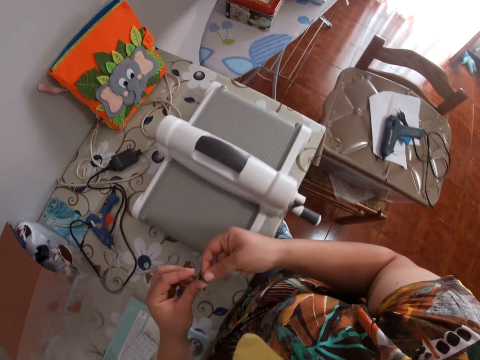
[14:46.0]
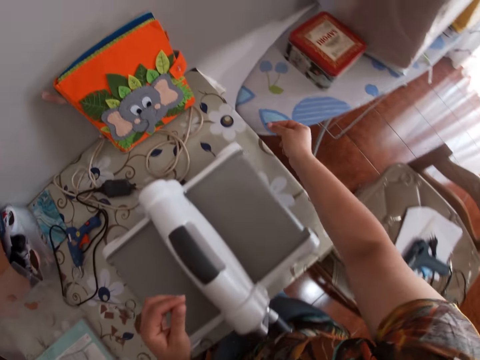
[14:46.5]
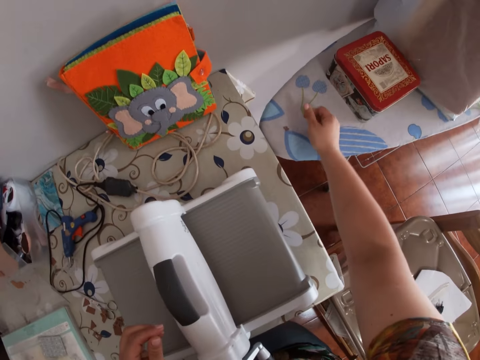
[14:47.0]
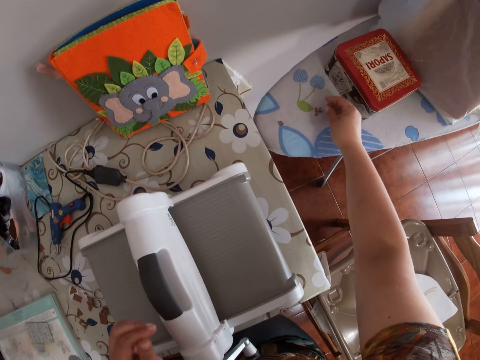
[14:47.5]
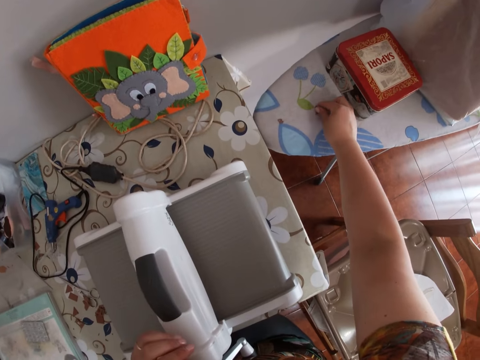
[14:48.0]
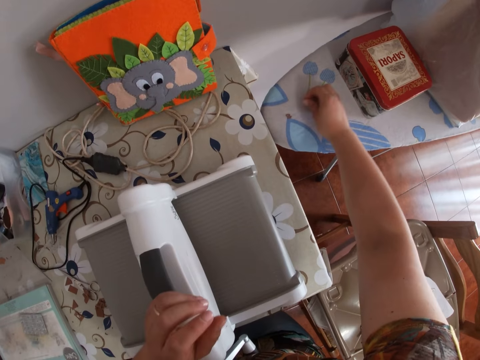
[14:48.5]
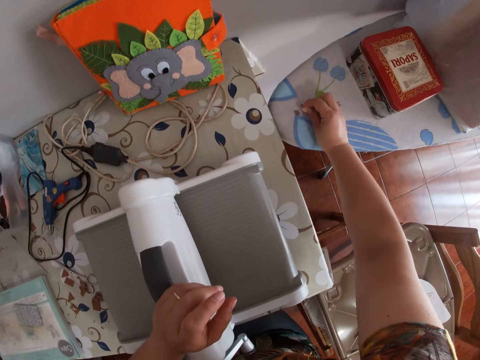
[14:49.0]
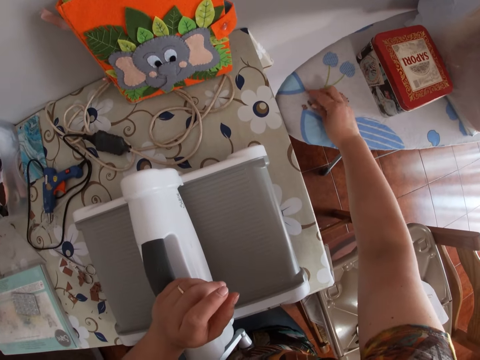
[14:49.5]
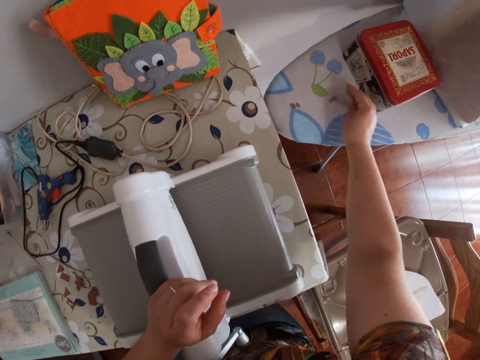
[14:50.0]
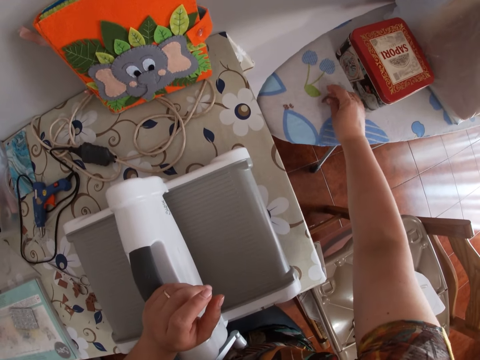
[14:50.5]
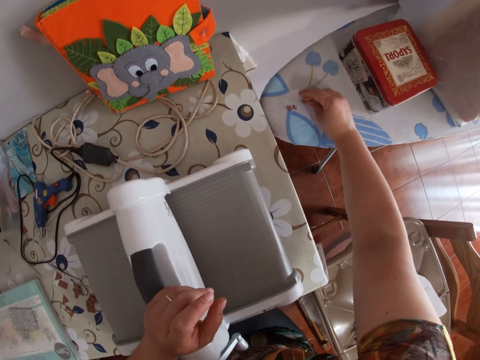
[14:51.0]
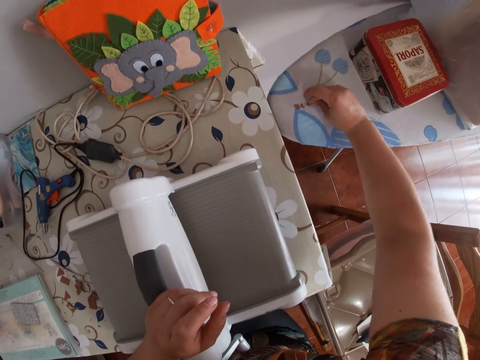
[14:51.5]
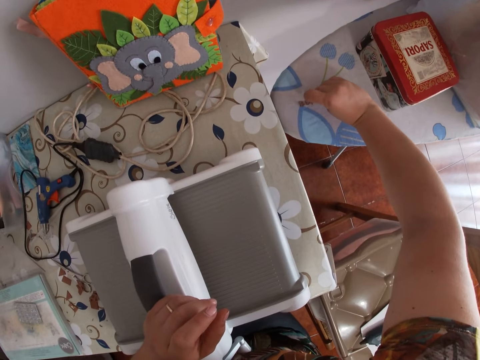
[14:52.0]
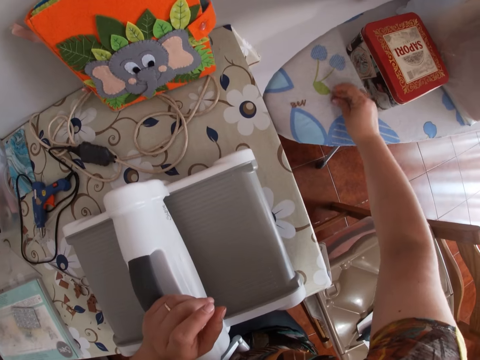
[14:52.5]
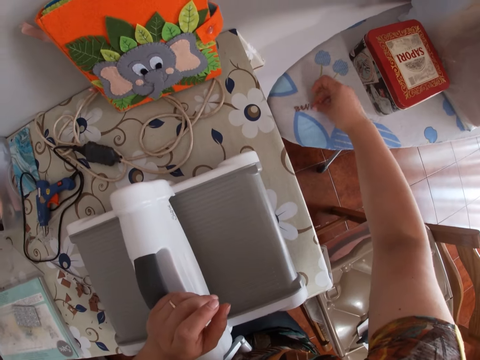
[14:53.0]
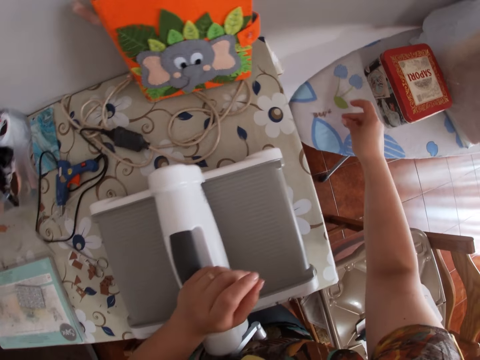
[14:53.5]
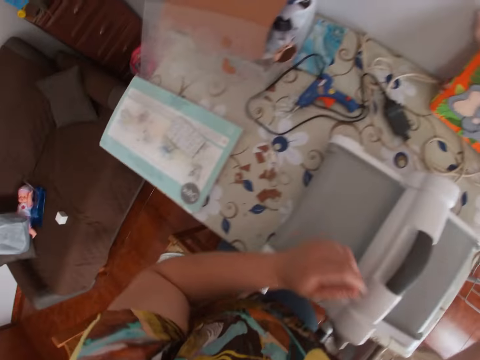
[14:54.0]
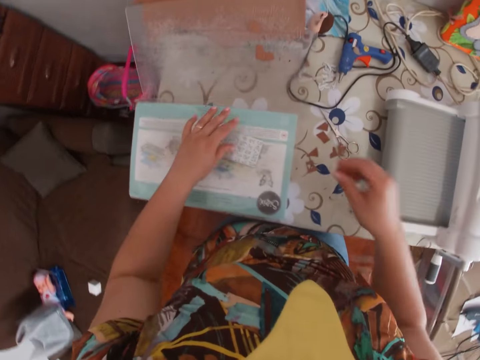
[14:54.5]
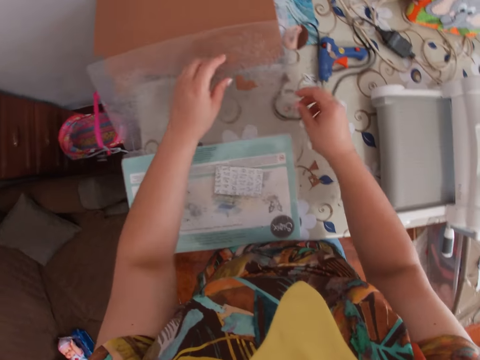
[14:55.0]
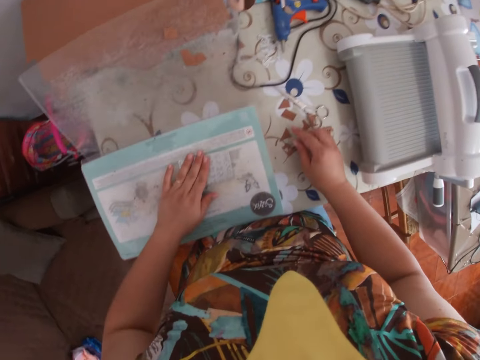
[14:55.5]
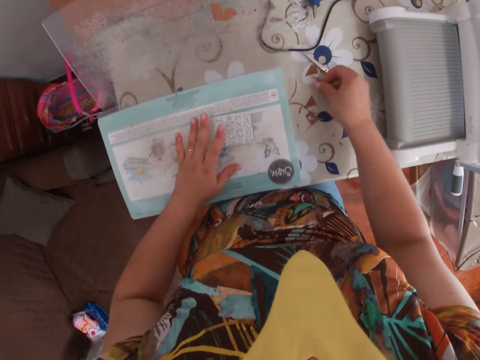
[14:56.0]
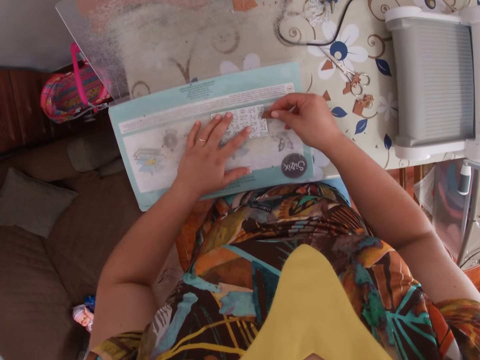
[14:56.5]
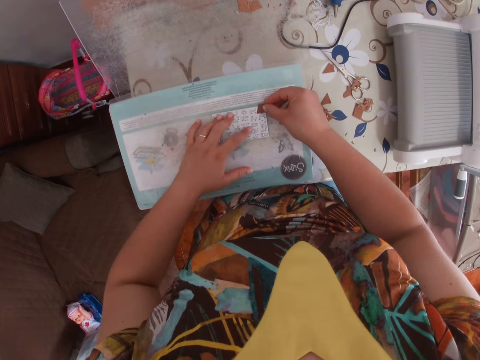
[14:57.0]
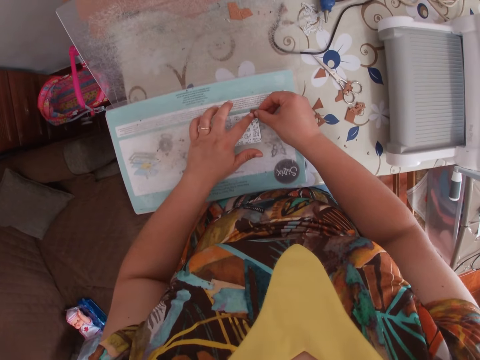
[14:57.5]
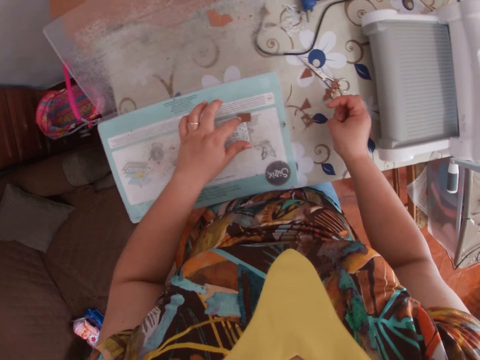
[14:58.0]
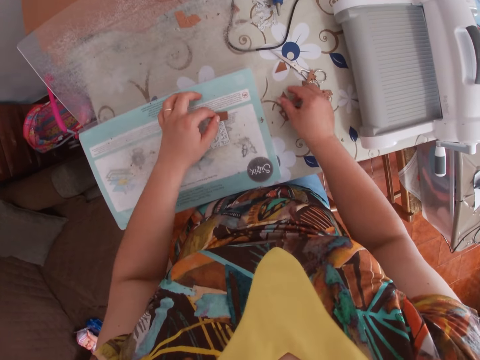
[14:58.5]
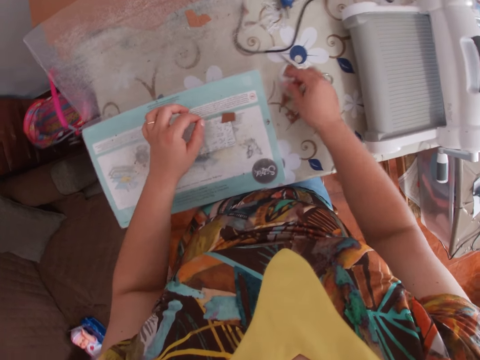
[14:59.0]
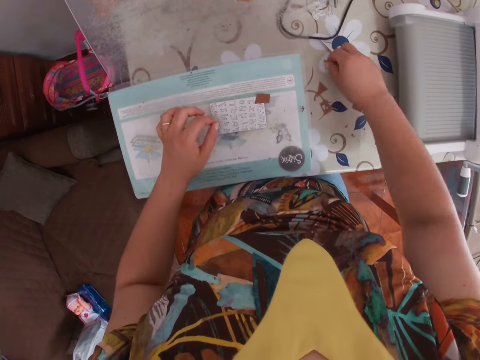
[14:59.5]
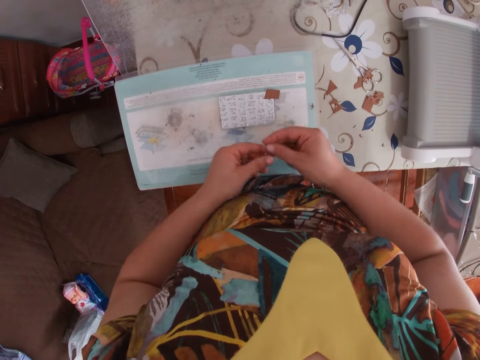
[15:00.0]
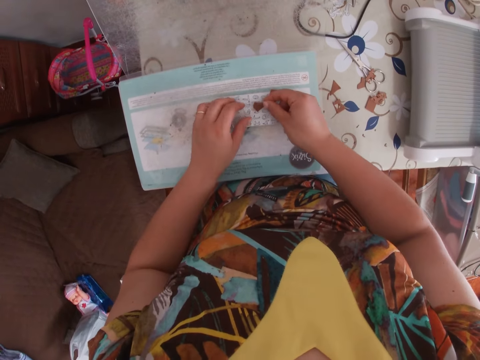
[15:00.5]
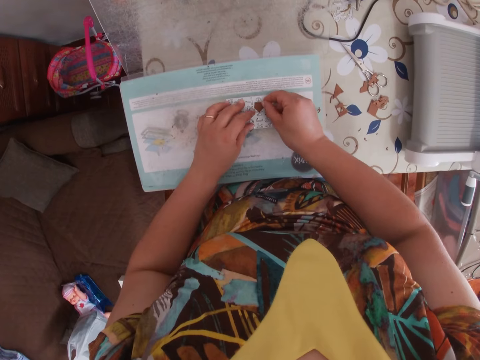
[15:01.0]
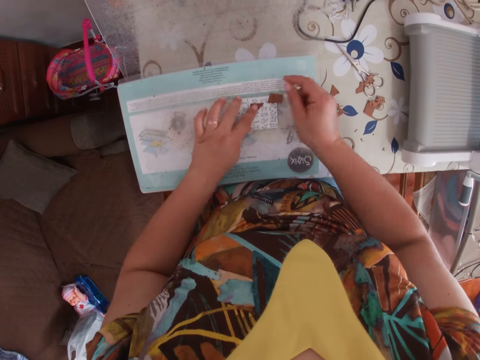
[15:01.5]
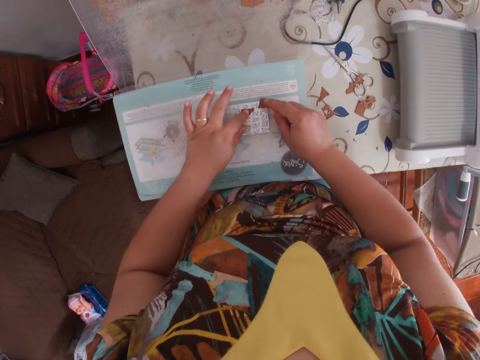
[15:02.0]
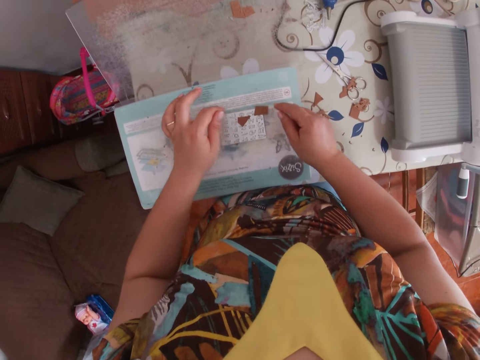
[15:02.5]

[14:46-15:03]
The camera wearer places the cut pieces of leather on the other table with her right hand. She picks a piece of leather from the table with her right hand. She places the piece of leather on the die with her right hand. She holds down the piece of leather with the index finger of her left hand. She picks another piece of leather from the table with her right hand. She places the piece of leather on the die with her right hand.

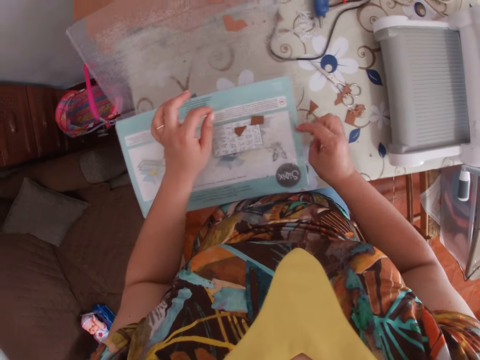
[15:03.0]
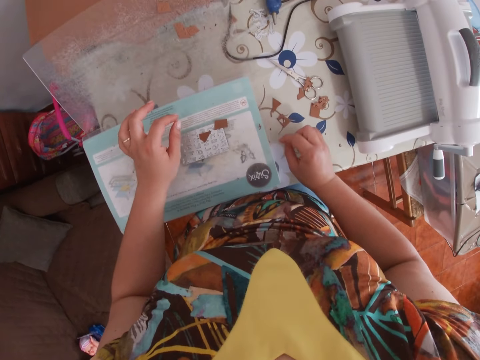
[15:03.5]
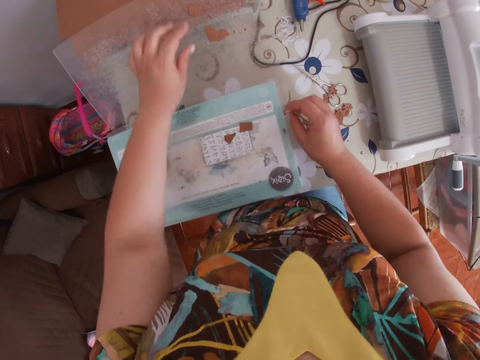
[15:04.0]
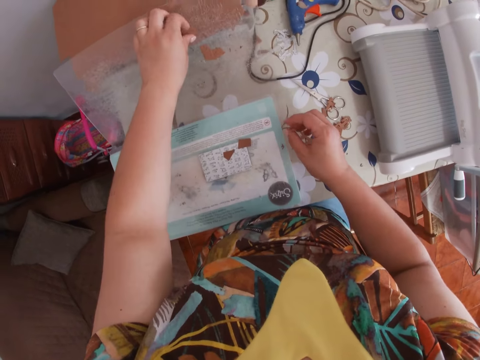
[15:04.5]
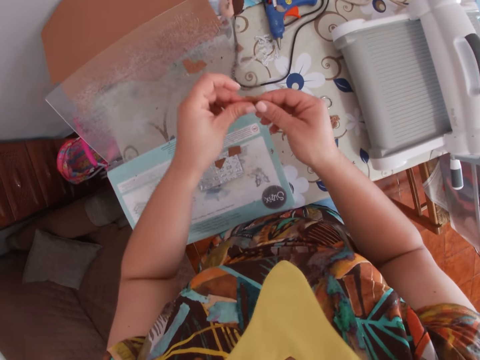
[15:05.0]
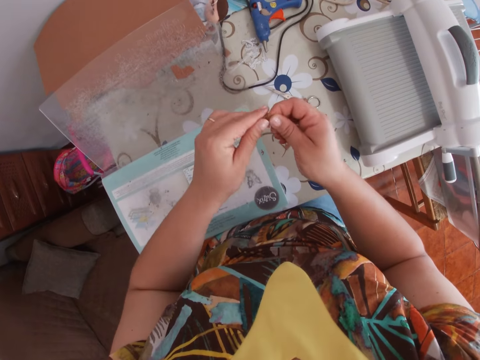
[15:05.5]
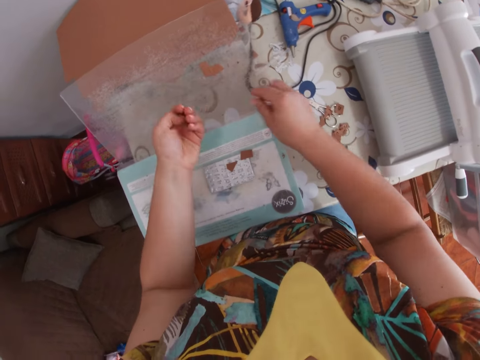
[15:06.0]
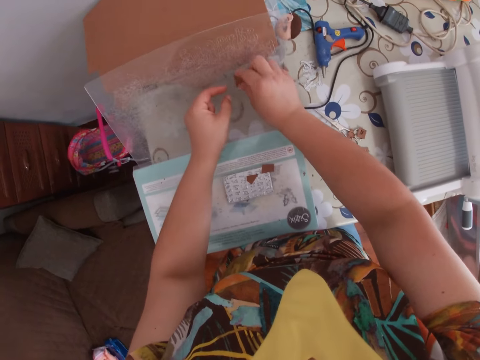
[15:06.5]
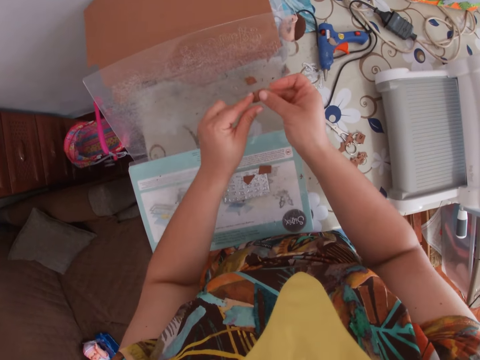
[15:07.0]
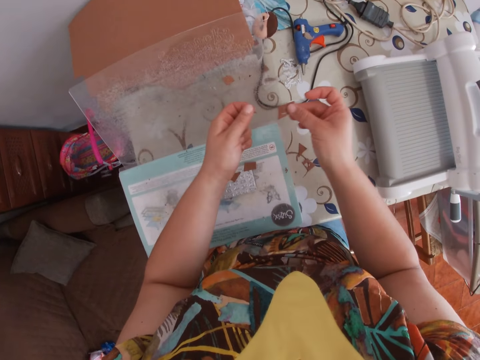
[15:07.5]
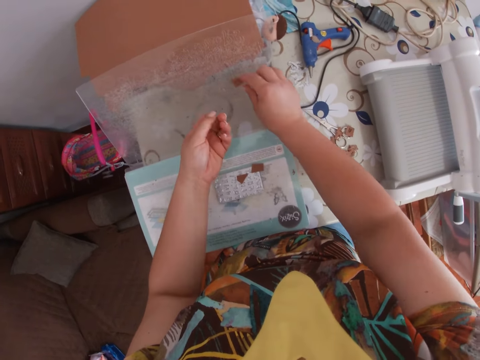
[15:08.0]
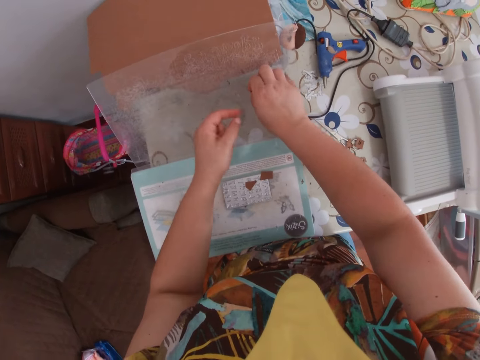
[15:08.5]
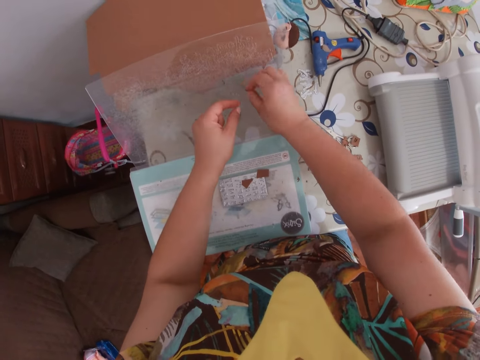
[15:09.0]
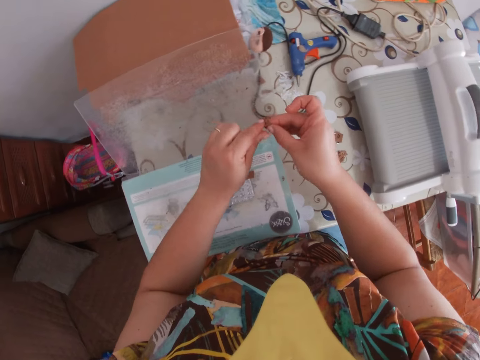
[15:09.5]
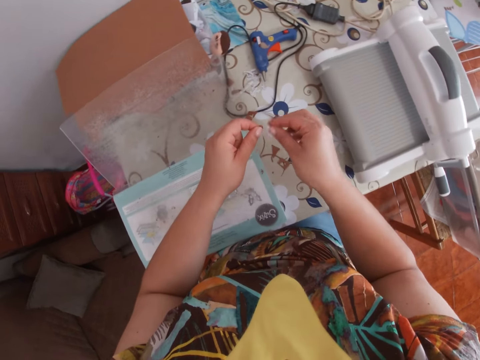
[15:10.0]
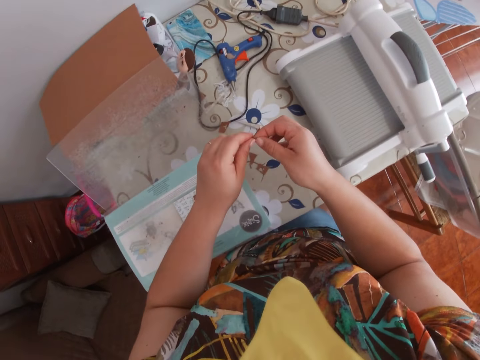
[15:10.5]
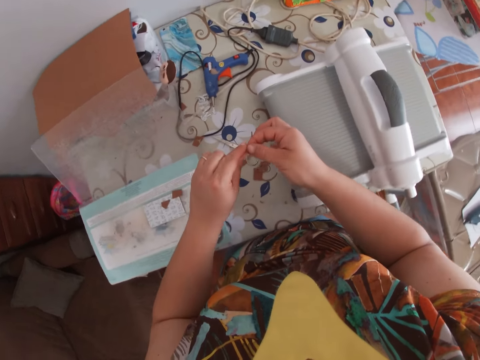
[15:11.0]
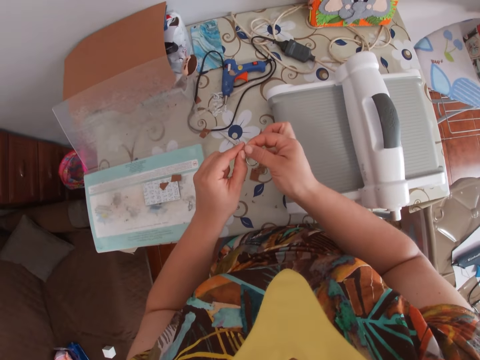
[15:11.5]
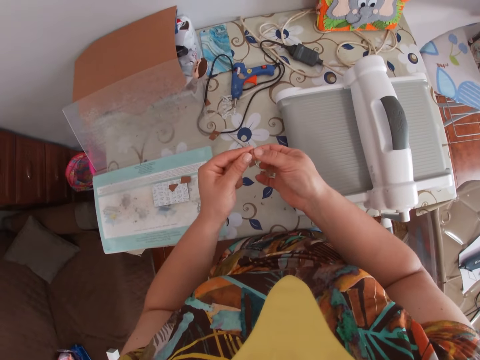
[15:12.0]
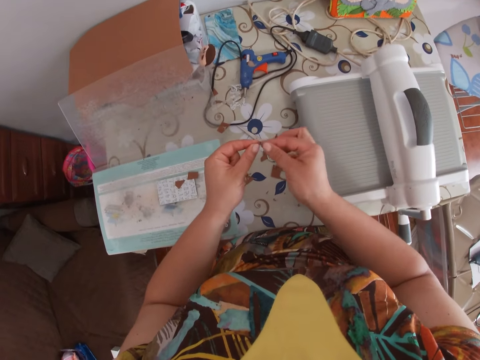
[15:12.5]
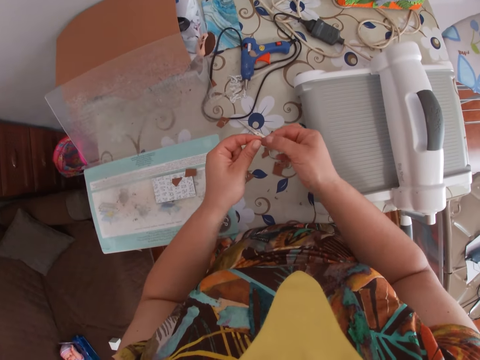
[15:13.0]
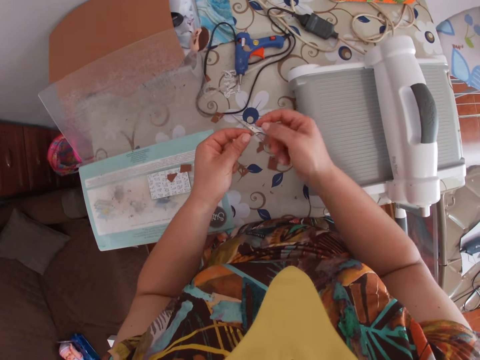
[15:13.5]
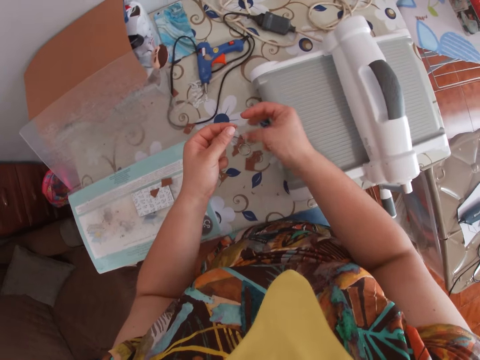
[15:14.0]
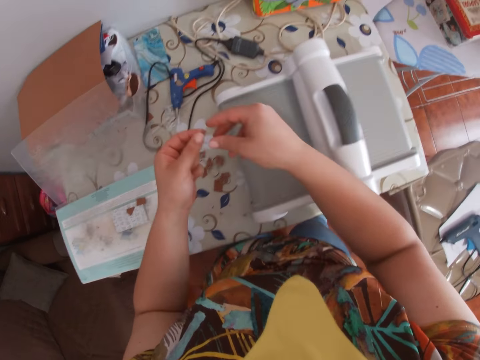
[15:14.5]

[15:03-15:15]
The camera wearer removes a piece of leather from the face of the cutting pad with her left hand. She removes the cut piece of leather with both hands. She removes a piece of leather from the face of the cutting pad with her right hand. She removes the cut piece of leather with both hands. She removes a piece of leather from the face of the cutting pad with her right hand. She removes the cut piece of leather with both hands.
